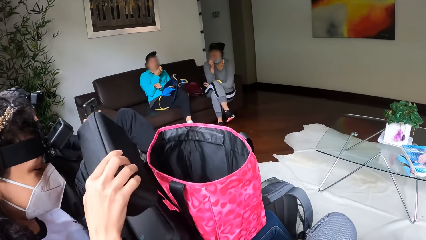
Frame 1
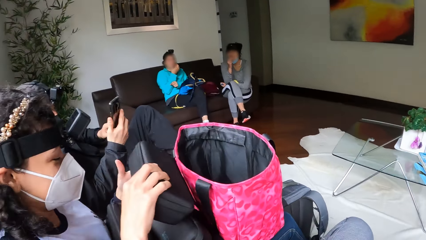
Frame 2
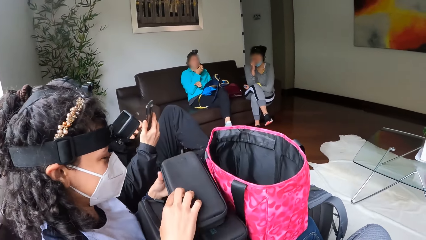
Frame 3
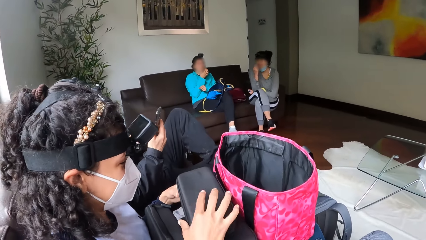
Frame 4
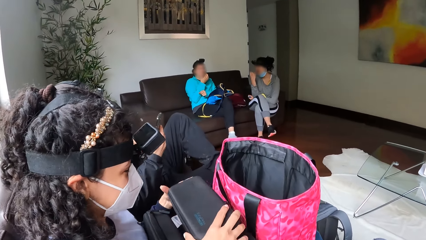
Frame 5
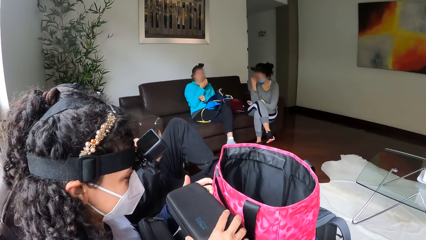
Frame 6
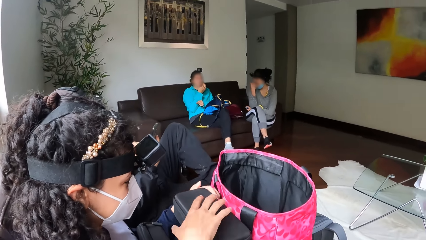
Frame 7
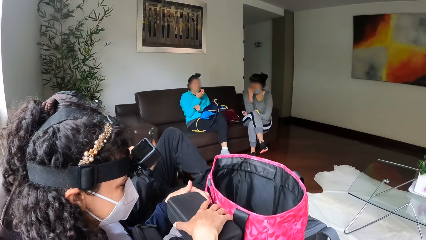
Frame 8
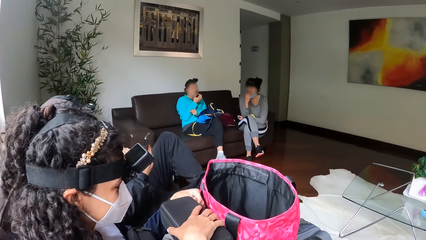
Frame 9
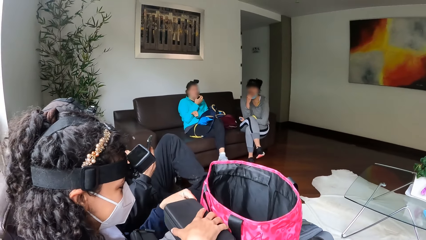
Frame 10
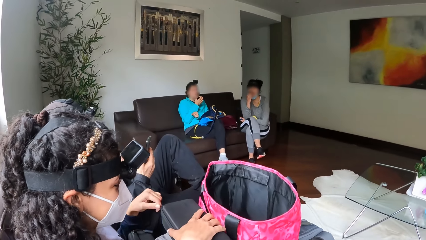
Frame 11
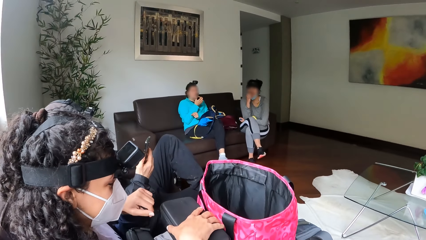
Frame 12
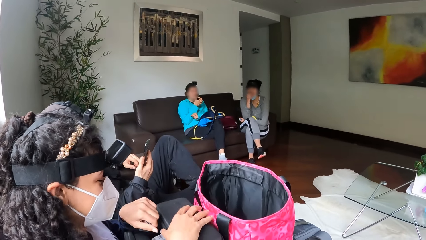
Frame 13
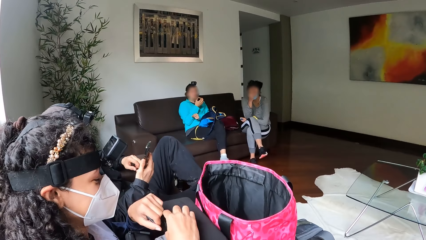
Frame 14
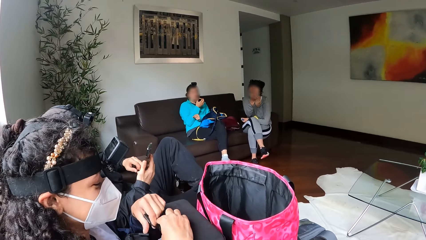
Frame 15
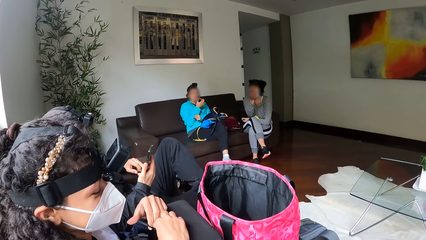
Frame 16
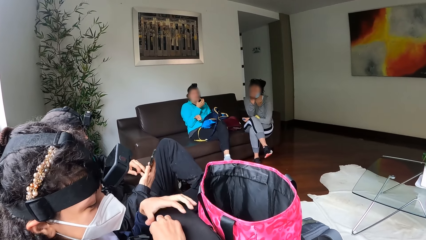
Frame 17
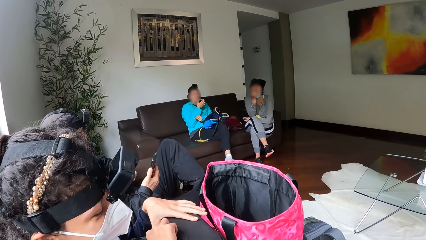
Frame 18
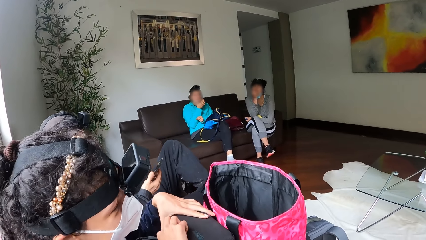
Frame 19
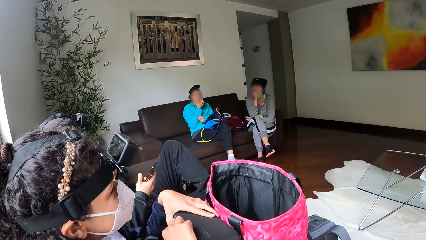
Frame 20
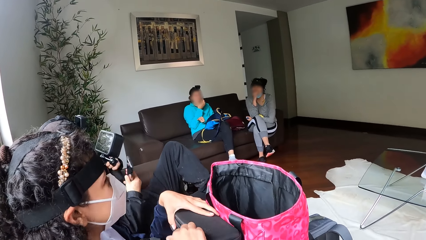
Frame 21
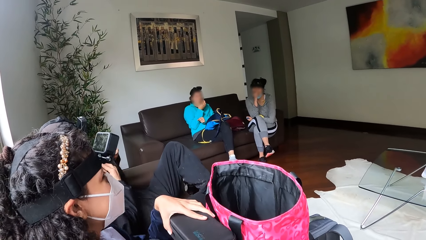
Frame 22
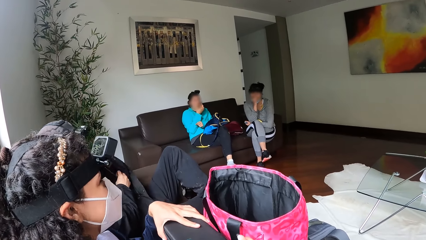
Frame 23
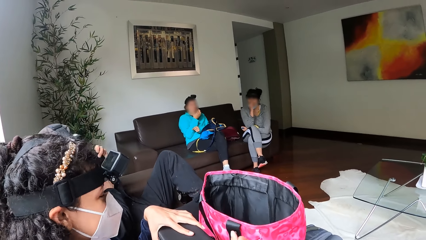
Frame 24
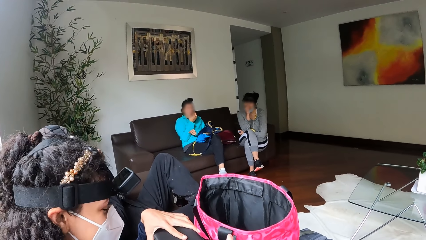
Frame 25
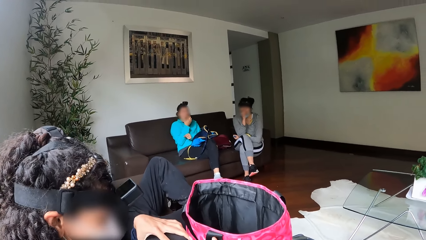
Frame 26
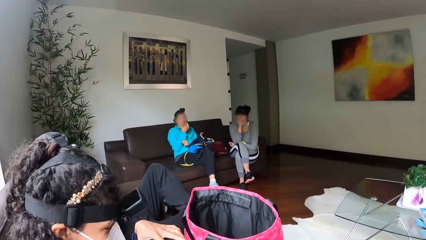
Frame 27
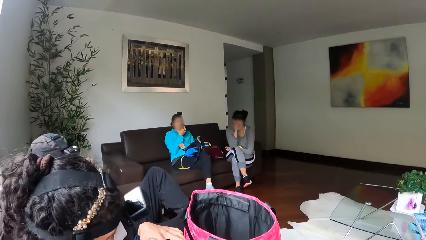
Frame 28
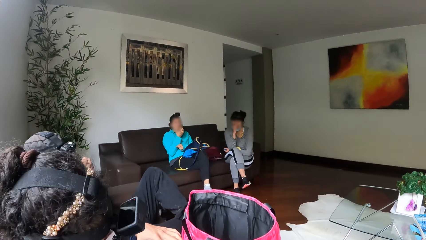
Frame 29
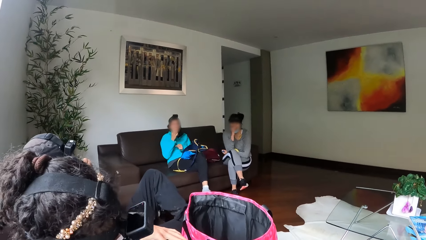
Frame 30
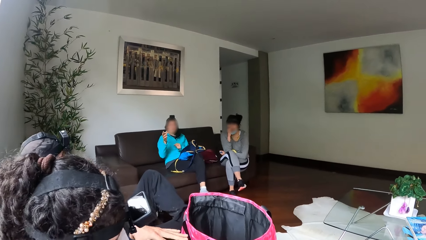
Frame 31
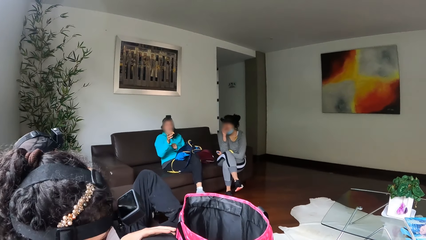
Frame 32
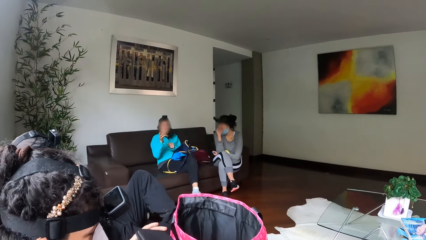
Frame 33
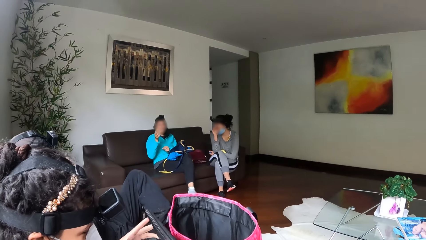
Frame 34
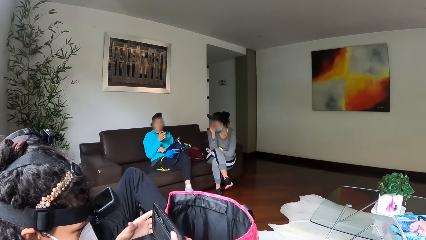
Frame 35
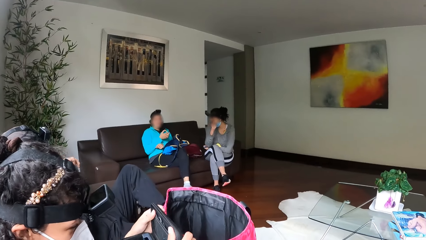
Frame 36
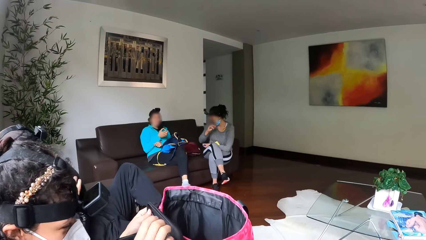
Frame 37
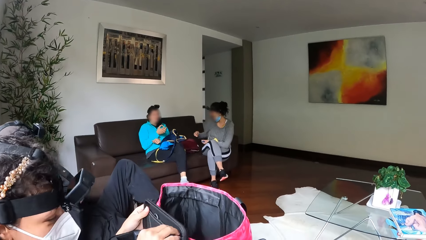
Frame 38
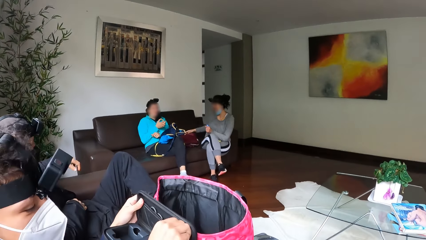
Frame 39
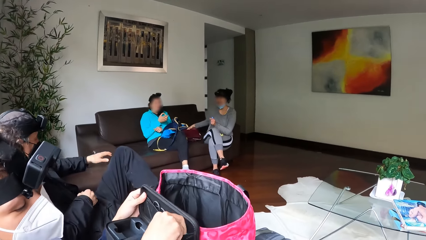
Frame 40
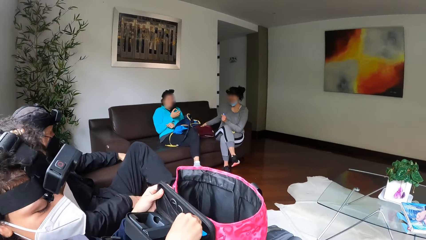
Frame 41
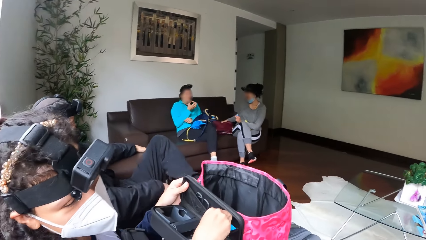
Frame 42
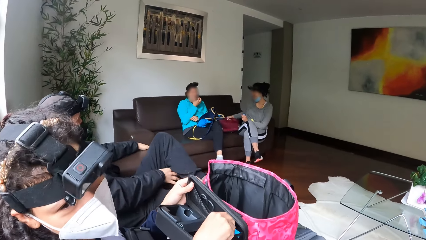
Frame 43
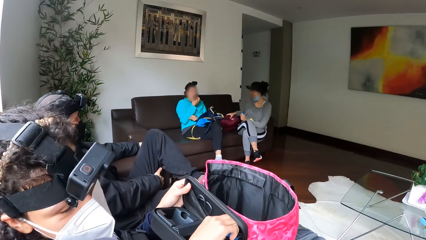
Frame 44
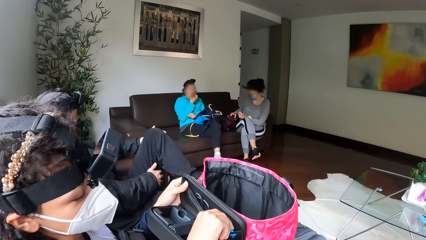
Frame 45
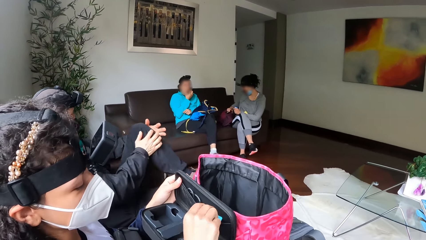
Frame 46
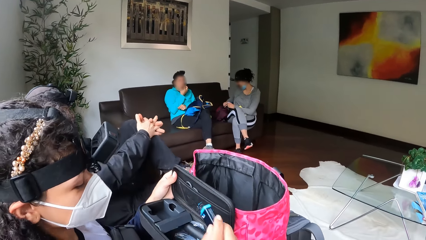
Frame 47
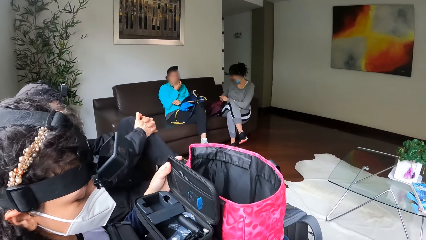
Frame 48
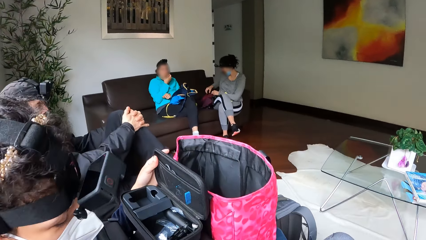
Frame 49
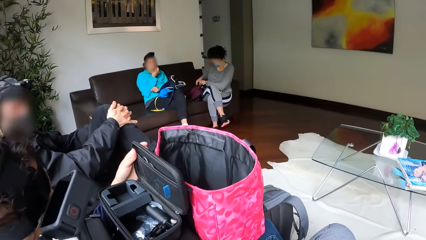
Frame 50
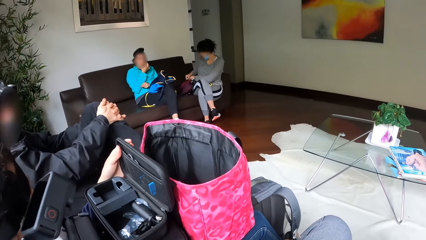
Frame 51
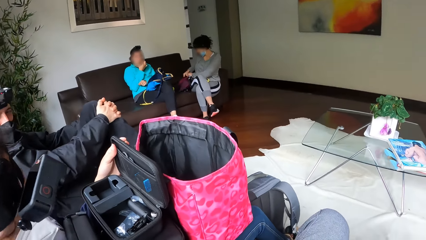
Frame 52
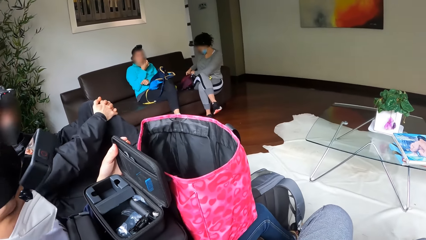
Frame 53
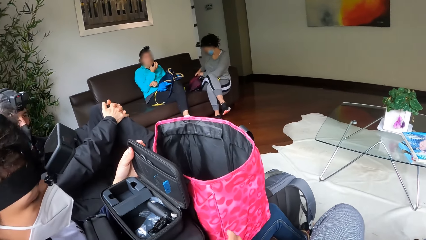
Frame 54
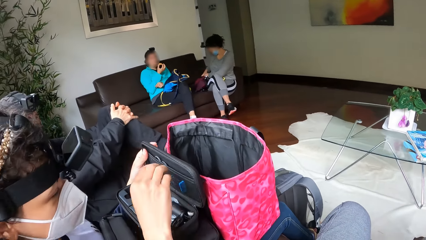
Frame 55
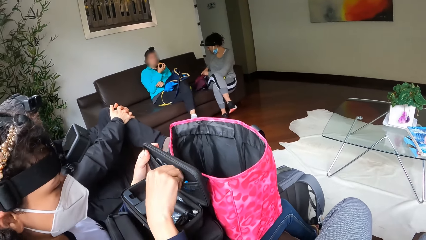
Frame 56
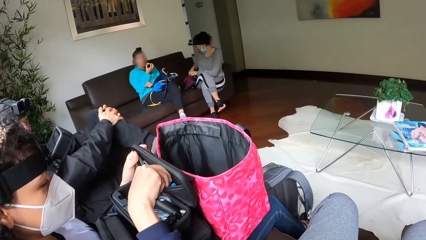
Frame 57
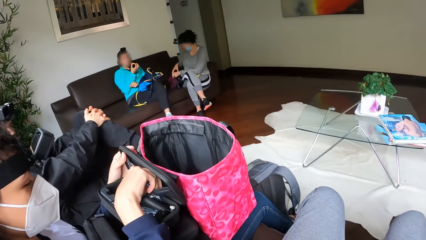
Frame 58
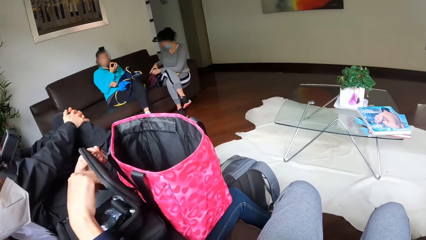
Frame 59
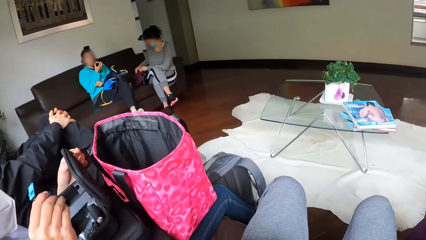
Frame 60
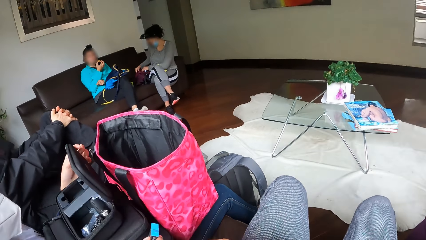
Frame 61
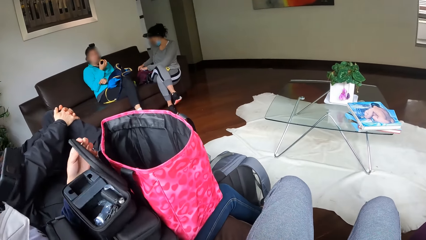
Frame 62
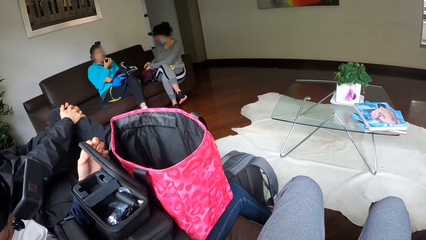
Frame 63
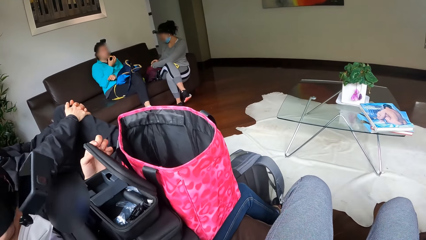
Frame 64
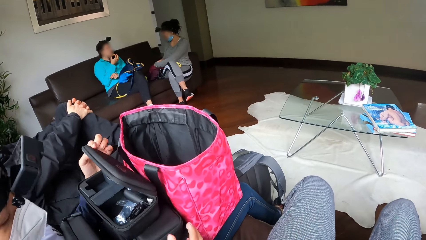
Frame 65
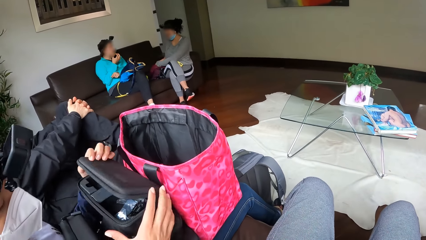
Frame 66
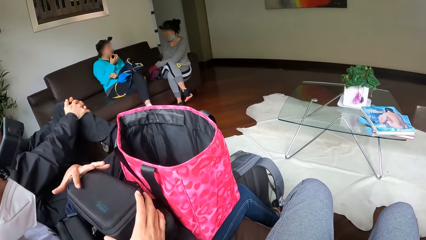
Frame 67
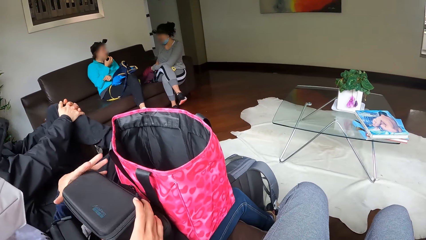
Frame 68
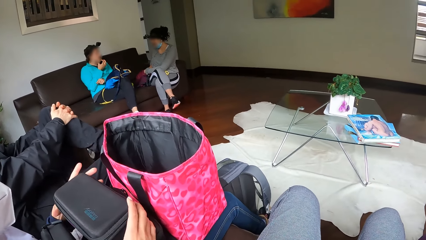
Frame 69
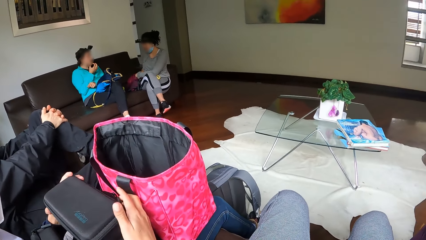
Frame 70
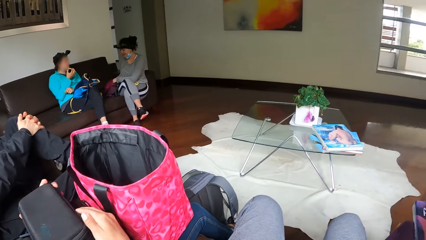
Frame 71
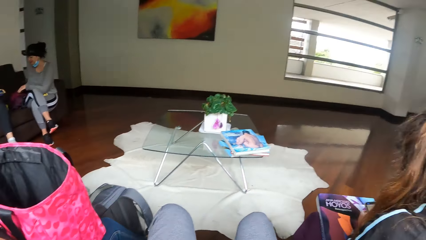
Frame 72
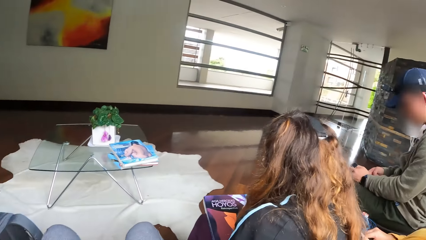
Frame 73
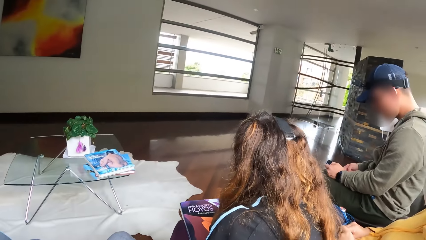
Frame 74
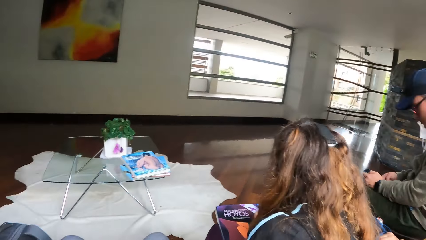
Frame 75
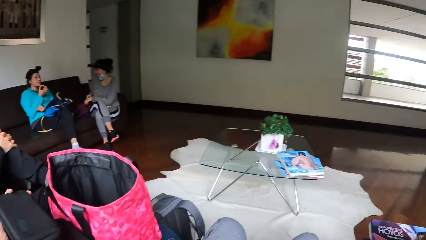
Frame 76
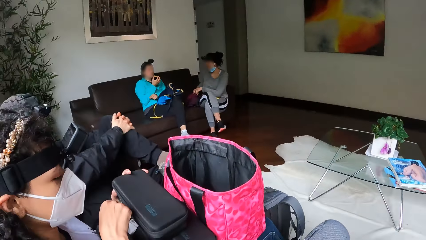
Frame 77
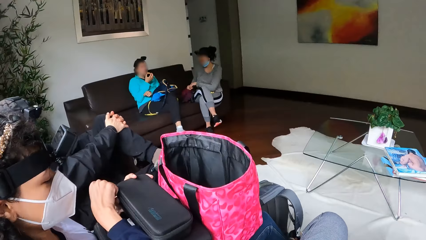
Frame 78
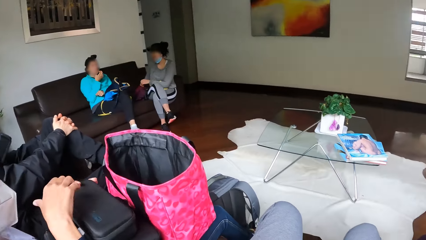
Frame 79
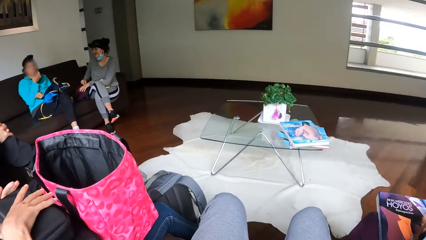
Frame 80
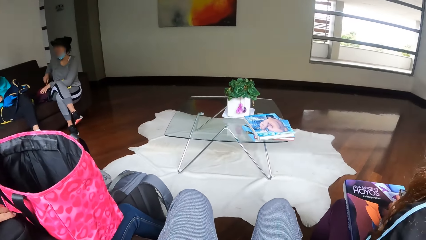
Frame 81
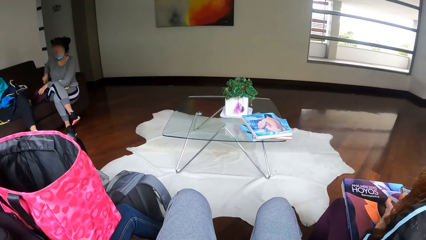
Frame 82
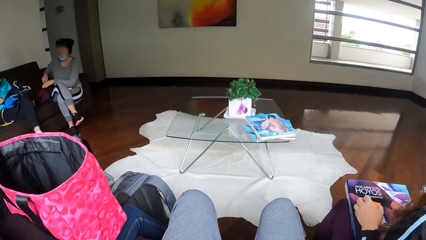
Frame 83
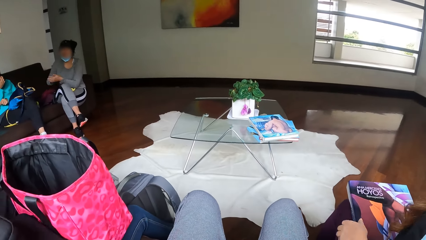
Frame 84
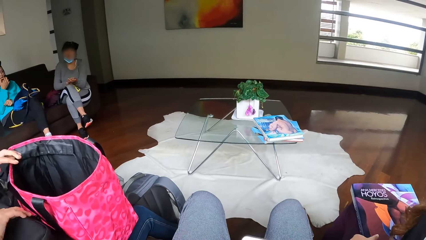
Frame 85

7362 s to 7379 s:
A woman opens the pouch with the right hand. A man operates the mobile phone with both hands. The man inserts the mobile phone into his jacket pocket with his right hand. The woman removes a battery from the bag with her right hand. Another woman pulls the bag closer with her left hand. The first woman puts the battery on the couch. The man holds his knee with both hands. The first woman picks a battery with the right hand. A third woman opens the bag with both hands. The first woman puts the battery on the couch. The camera wearer closes the pouch with the right hand.
